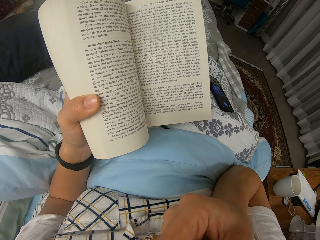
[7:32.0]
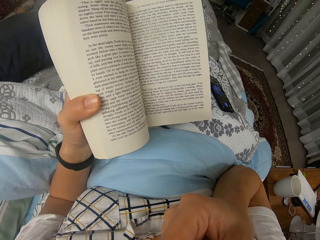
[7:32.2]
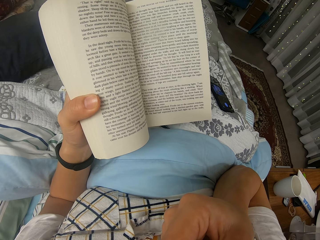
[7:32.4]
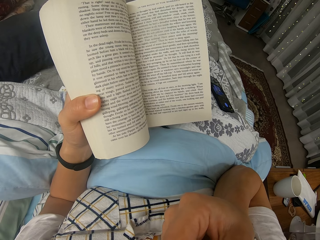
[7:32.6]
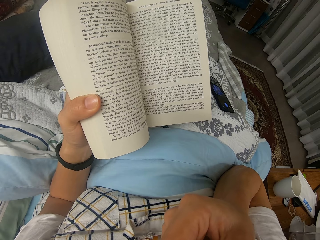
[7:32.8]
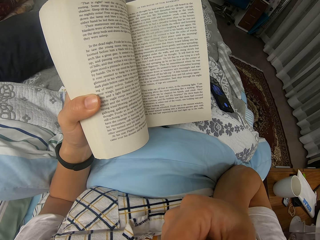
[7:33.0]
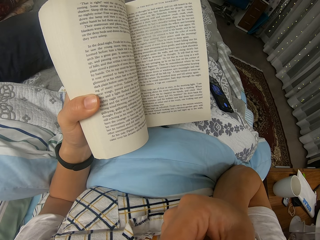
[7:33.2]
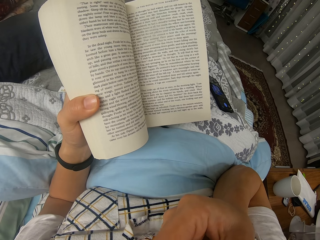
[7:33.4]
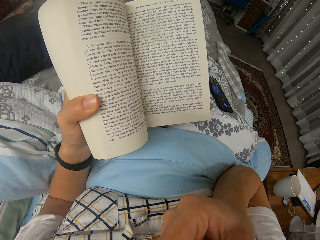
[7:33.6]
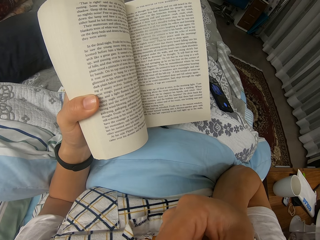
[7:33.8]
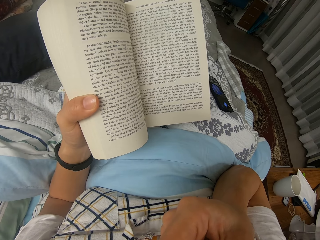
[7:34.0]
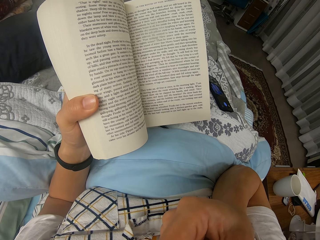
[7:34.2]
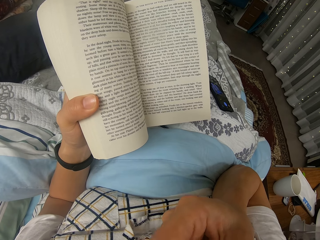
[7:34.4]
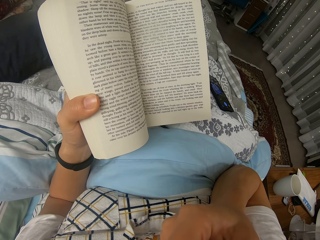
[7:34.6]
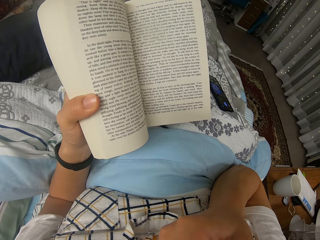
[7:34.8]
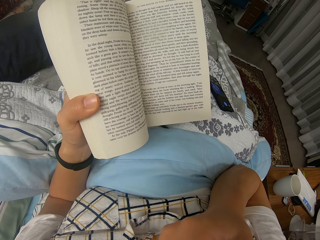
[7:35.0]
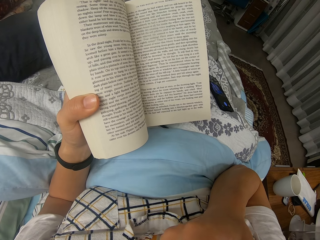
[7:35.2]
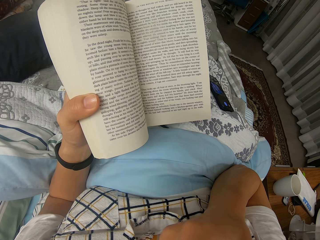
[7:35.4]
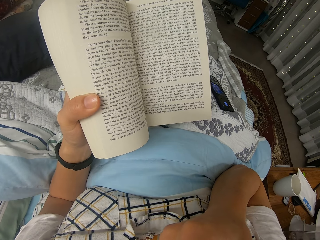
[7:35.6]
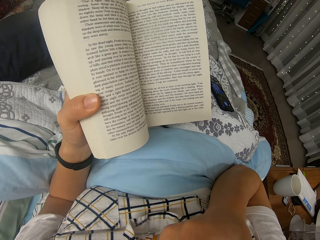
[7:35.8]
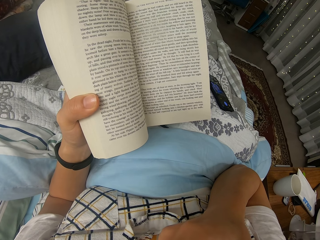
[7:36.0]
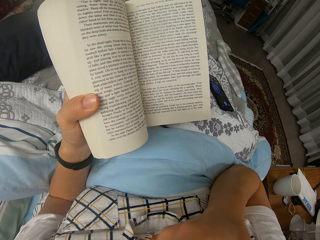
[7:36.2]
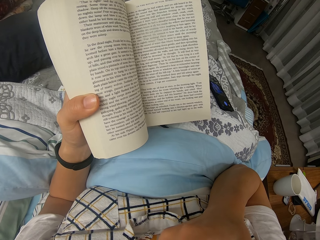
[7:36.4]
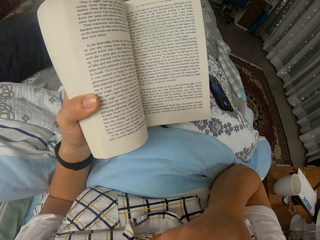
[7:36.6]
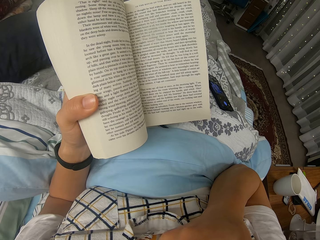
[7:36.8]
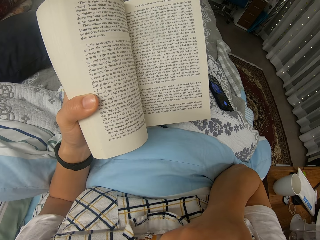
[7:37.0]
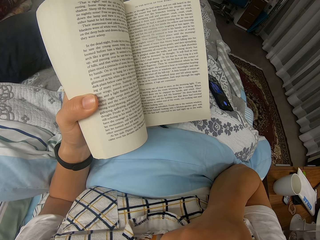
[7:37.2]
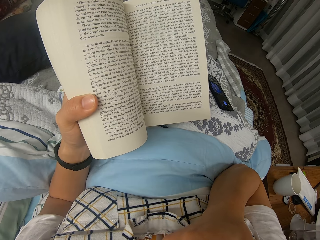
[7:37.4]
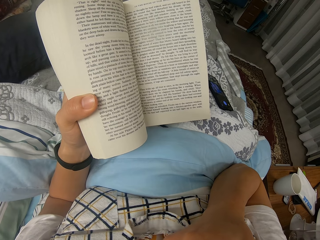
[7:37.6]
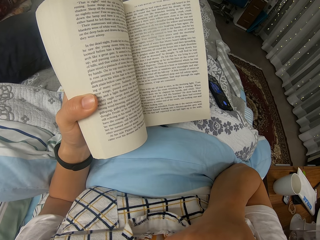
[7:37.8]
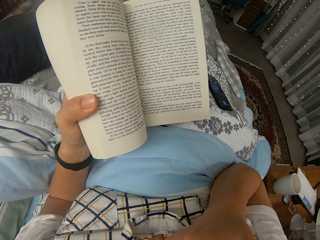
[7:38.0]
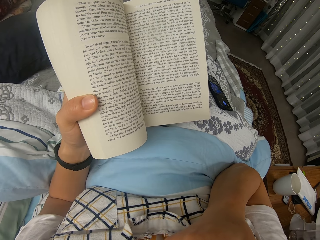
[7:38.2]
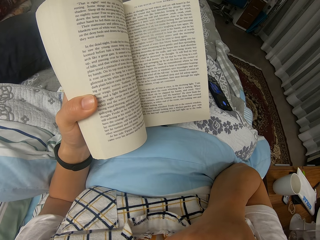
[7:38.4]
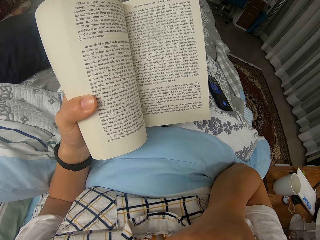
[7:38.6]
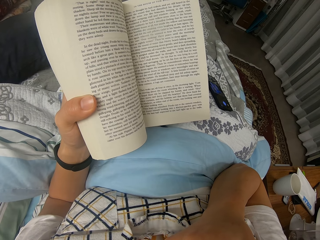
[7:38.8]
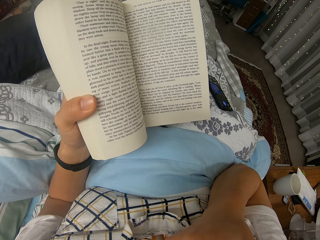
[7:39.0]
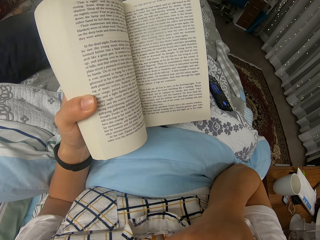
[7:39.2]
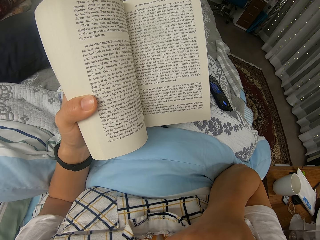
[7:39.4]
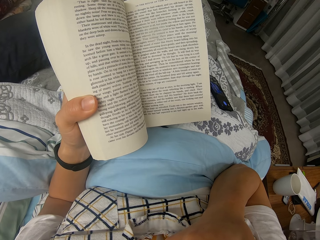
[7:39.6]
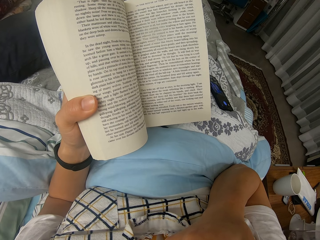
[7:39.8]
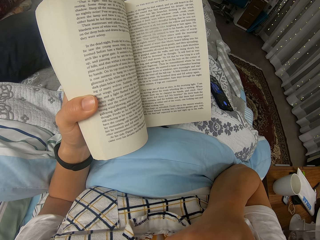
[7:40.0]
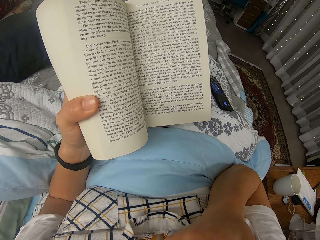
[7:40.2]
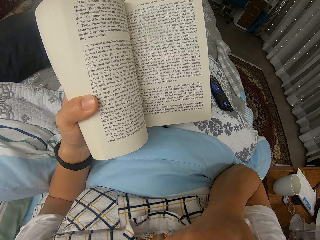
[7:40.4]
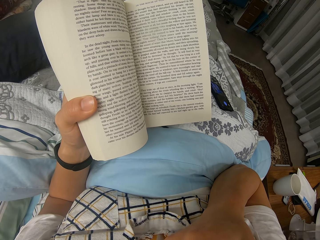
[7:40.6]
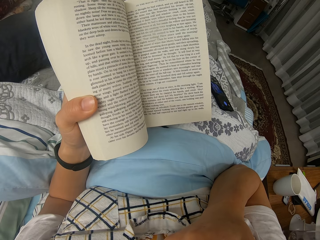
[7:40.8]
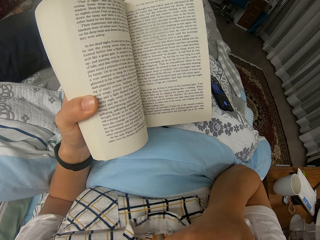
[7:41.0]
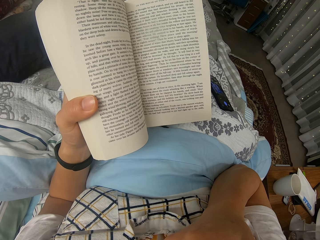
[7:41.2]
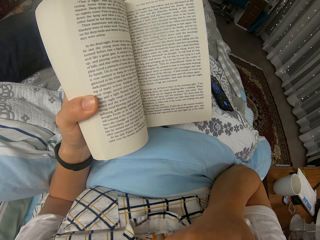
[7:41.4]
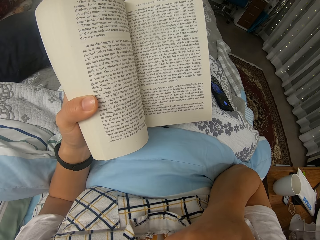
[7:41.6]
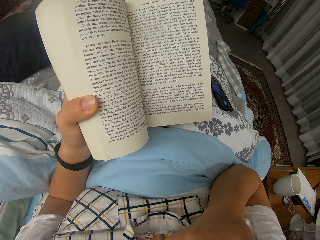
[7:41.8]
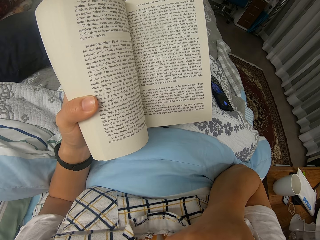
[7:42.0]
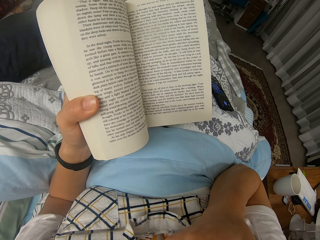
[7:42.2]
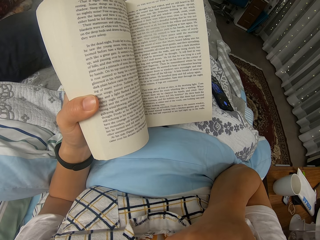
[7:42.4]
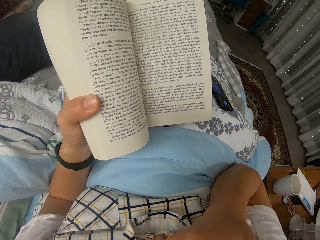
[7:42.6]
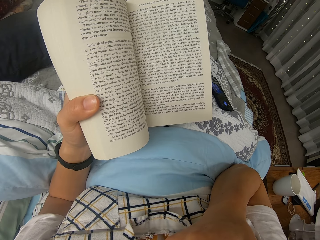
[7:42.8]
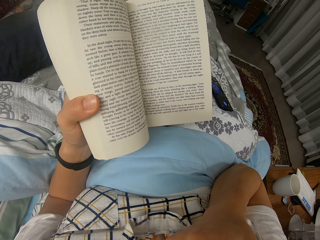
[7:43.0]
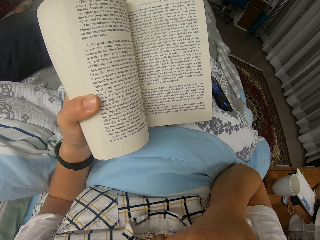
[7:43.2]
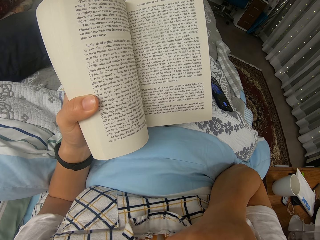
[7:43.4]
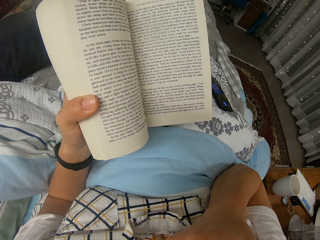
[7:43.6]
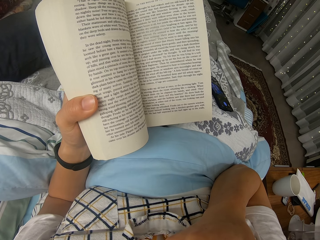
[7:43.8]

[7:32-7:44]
The camera wearer reads through the novel.

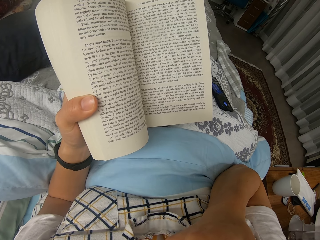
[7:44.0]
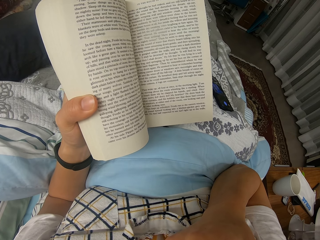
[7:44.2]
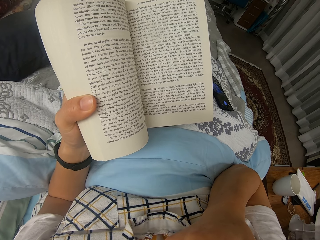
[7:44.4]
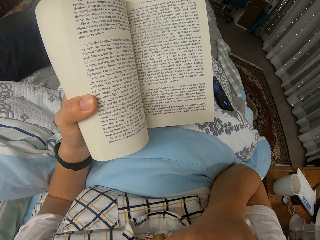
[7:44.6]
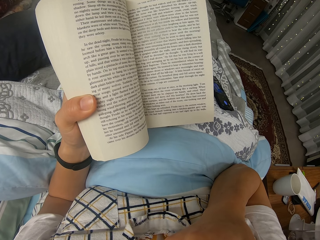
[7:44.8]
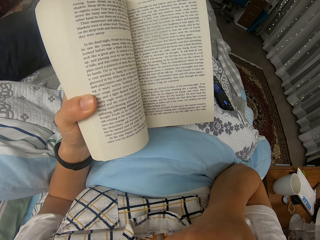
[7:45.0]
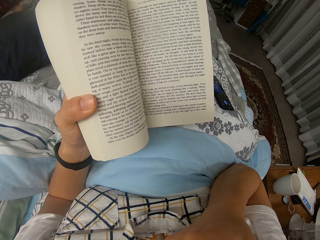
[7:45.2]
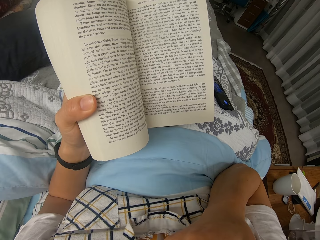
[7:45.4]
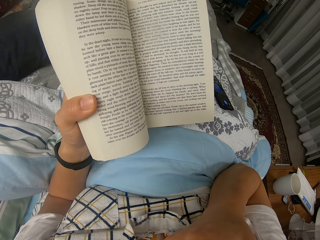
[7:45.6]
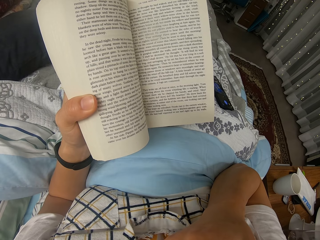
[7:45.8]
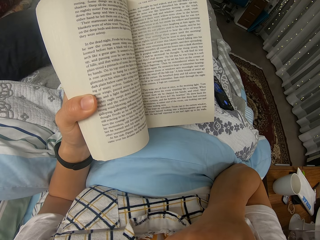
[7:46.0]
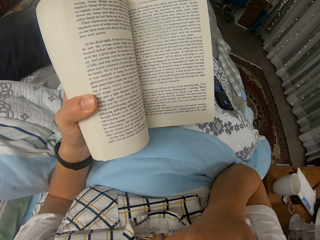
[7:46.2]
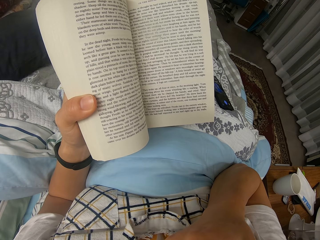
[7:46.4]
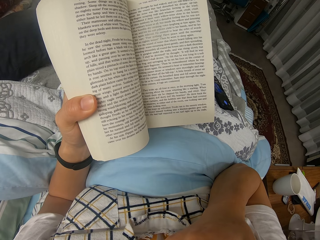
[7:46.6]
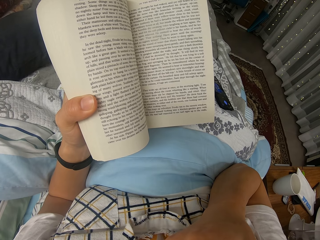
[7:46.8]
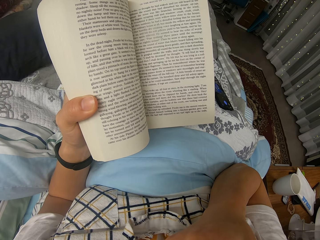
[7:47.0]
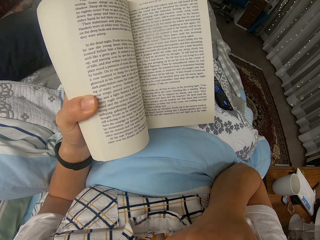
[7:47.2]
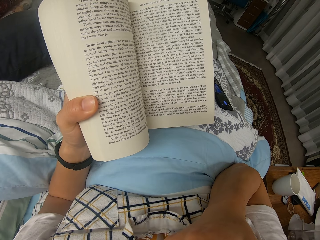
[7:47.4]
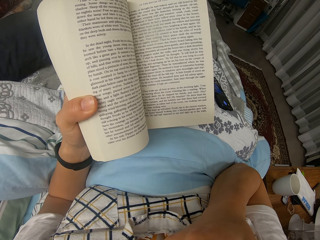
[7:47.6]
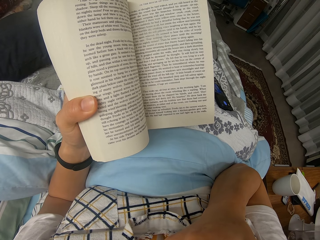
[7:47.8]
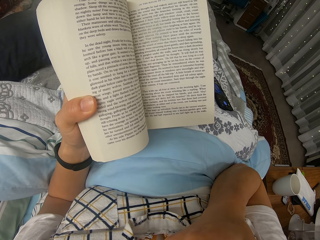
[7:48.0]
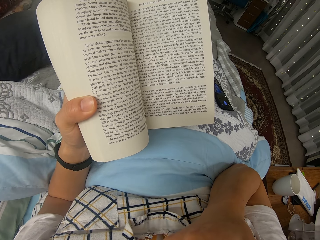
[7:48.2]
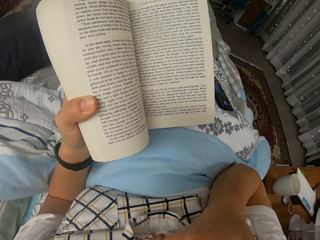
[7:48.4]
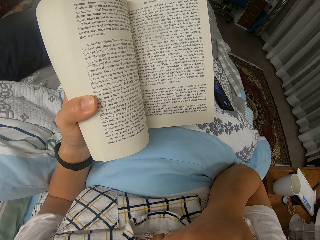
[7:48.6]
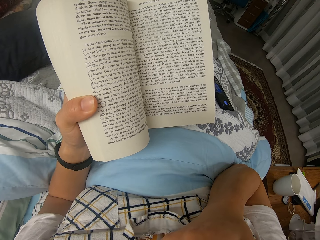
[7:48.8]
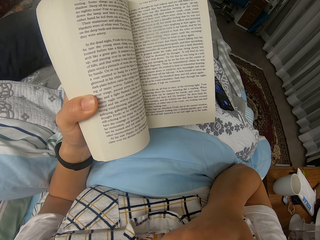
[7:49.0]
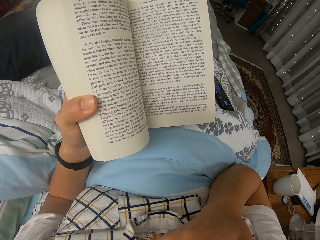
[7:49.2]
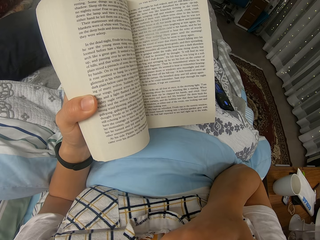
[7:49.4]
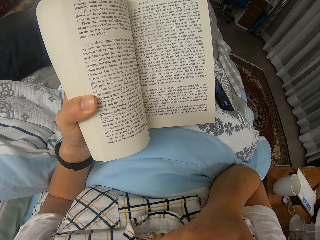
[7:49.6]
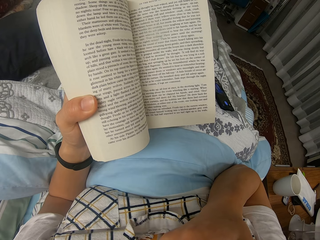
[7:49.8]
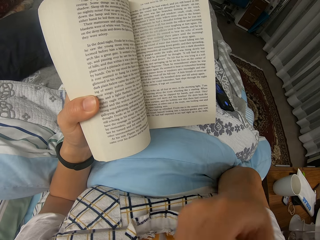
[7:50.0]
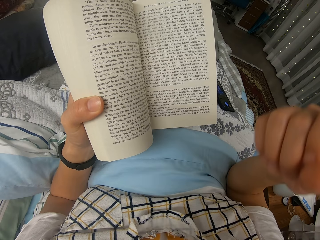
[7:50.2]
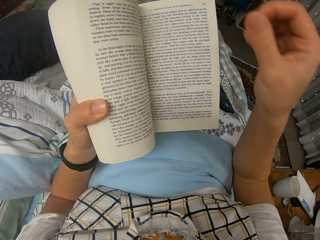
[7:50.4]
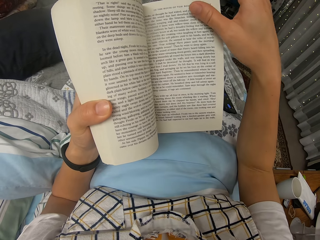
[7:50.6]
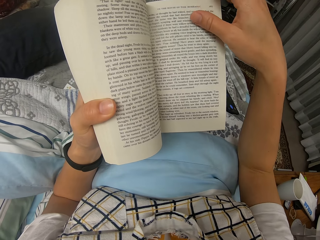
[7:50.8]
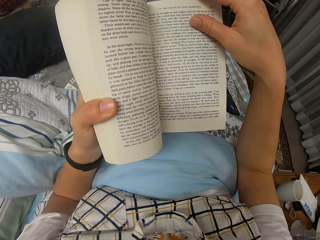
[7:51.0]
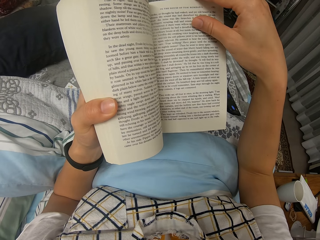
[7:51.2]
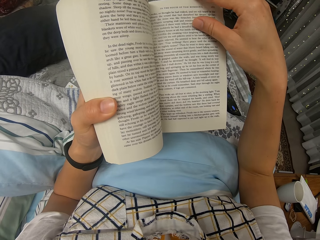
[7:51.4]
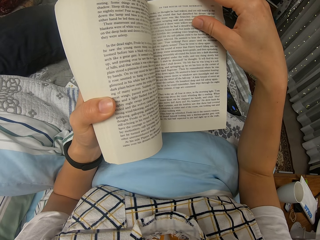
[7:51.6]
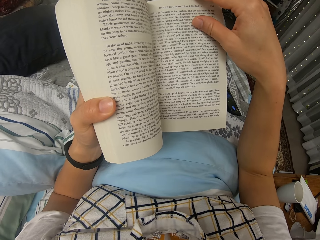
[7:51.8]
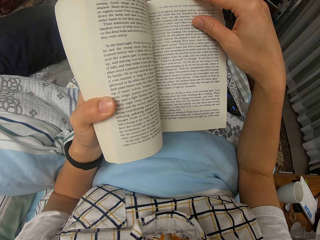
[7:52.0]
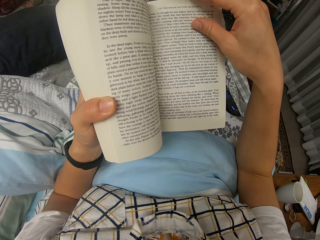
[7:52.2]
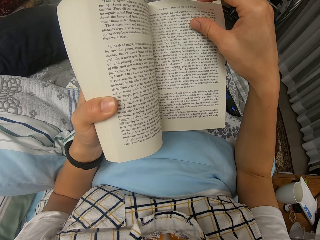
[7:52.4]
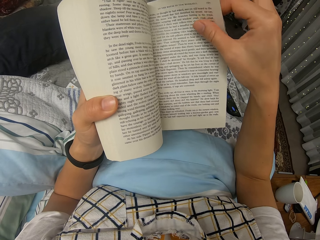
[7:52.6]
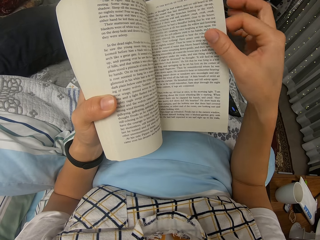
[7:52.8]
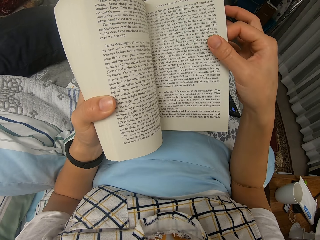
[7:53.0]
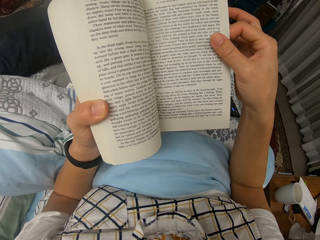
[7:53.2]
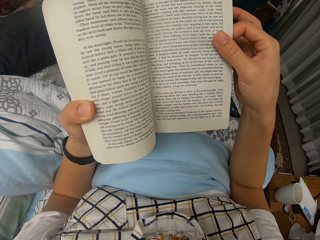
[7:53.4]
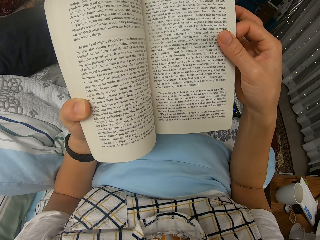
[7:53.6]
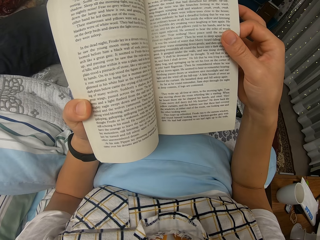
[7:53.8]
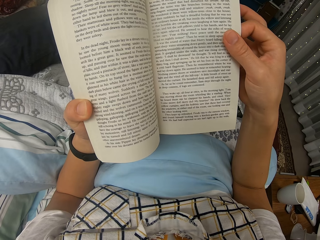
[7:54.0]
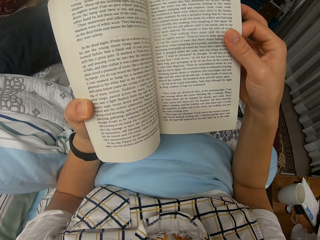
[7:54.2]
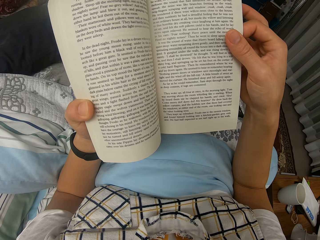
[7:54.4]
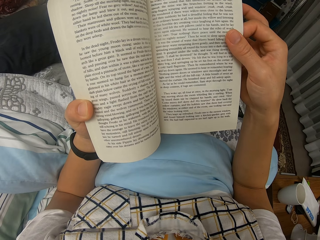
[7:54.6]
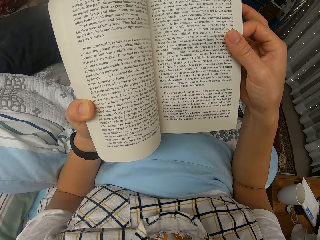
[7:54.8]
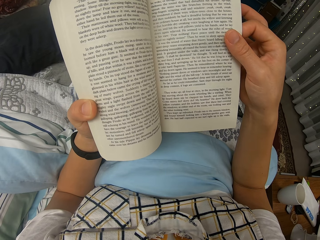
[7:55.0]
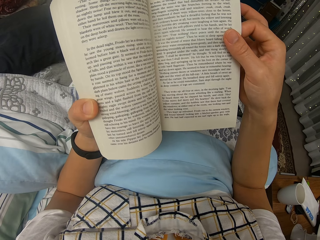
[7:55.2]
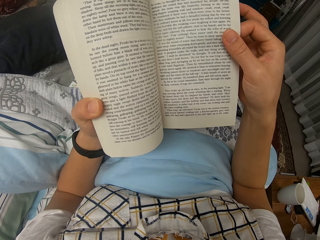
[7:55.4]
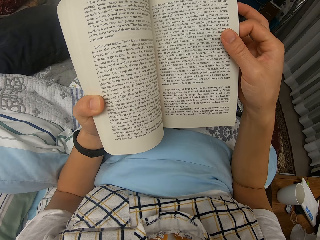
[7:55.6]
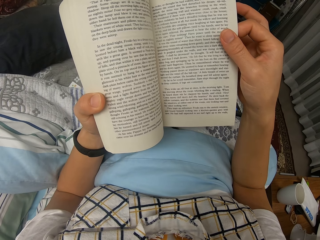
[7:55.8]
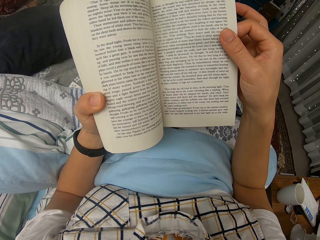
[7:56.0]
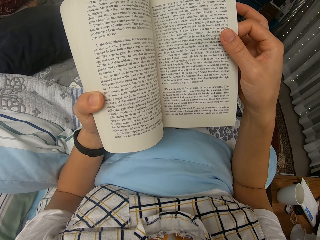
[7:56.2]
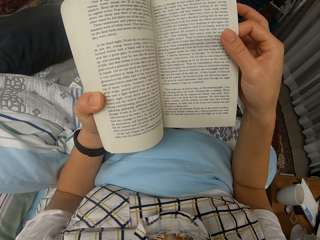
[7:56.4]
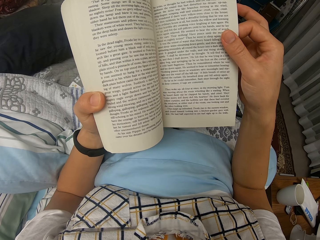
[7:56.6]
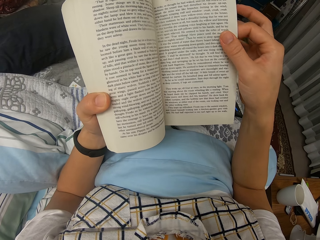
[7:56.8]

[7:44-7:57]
The camera wearer moves the right hand. They read through the novel, turn over a page from the novel, and read through the novel. They drop the hand and lift a page.
